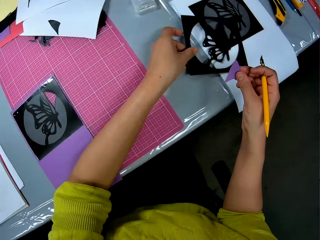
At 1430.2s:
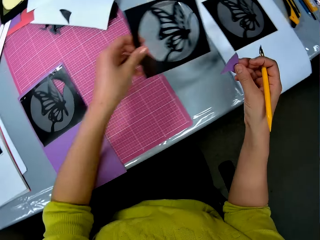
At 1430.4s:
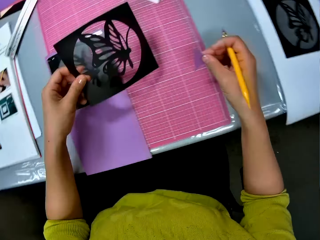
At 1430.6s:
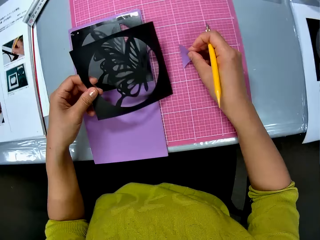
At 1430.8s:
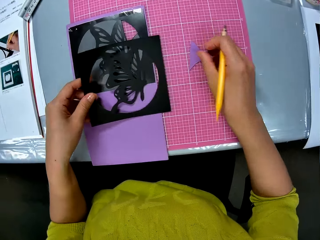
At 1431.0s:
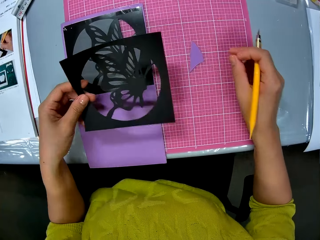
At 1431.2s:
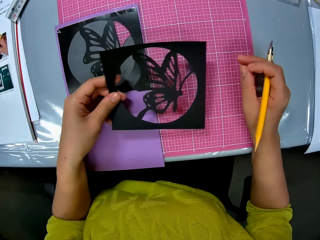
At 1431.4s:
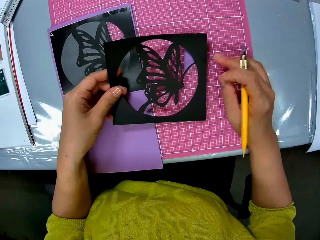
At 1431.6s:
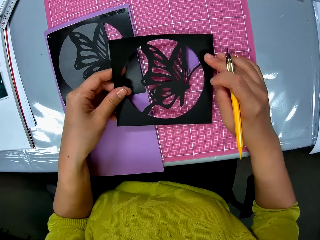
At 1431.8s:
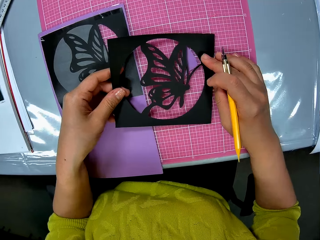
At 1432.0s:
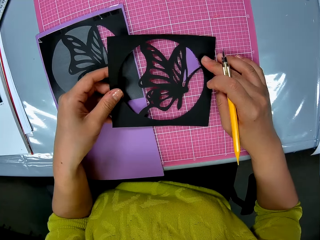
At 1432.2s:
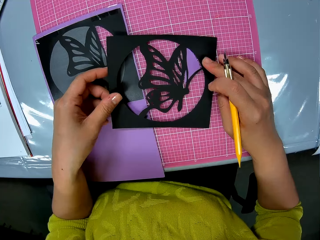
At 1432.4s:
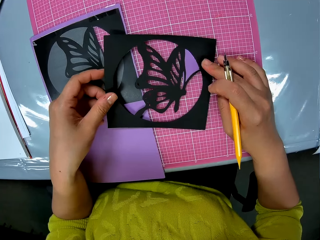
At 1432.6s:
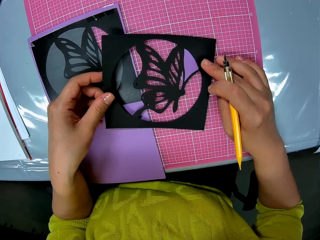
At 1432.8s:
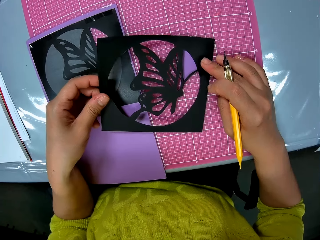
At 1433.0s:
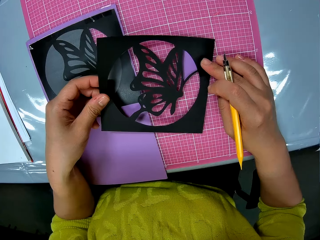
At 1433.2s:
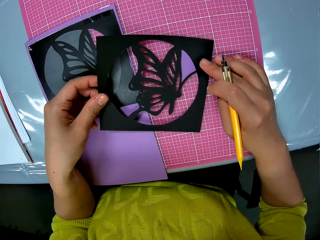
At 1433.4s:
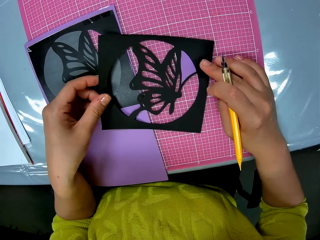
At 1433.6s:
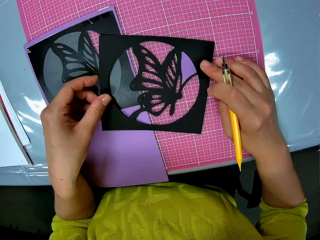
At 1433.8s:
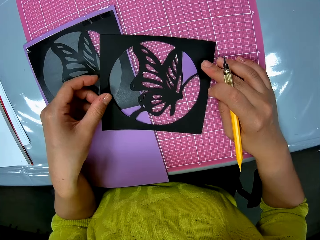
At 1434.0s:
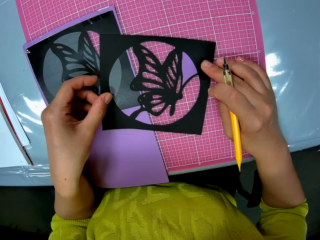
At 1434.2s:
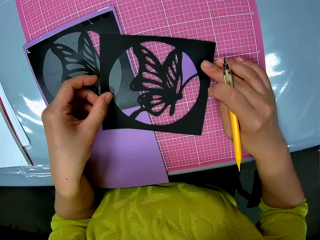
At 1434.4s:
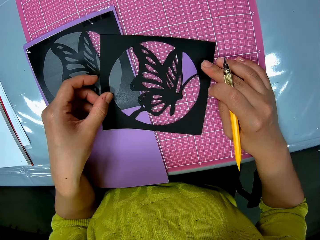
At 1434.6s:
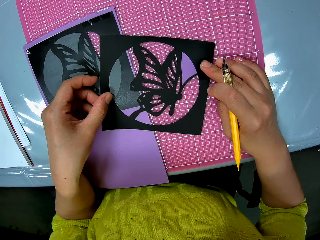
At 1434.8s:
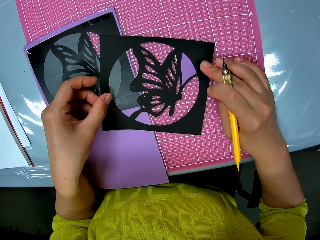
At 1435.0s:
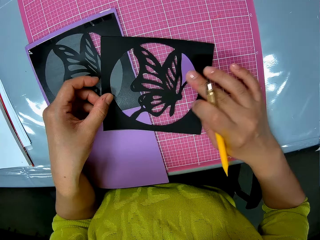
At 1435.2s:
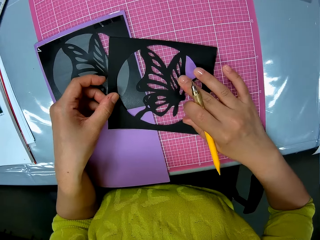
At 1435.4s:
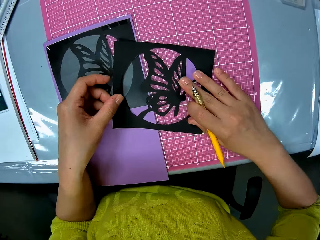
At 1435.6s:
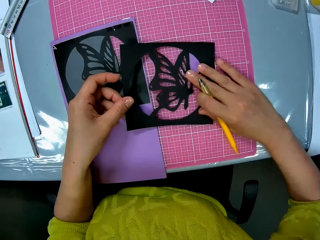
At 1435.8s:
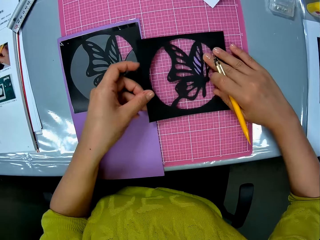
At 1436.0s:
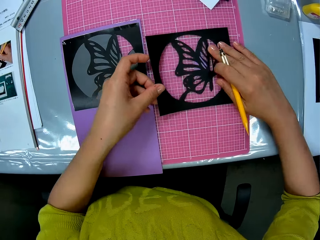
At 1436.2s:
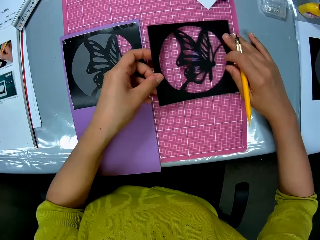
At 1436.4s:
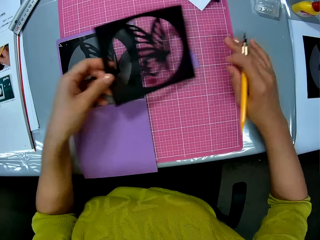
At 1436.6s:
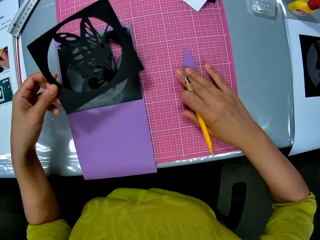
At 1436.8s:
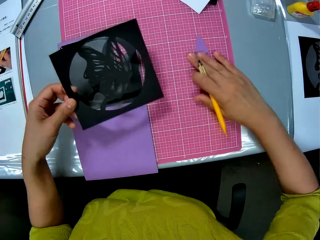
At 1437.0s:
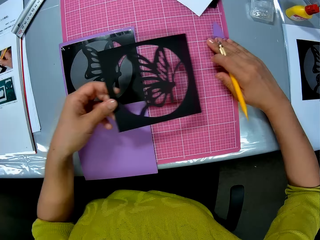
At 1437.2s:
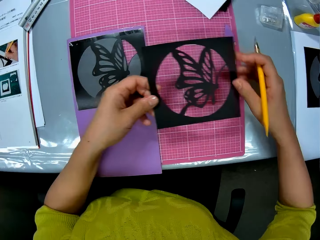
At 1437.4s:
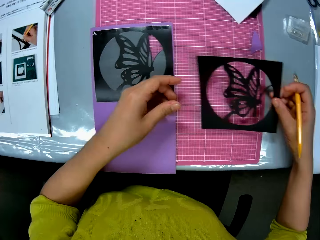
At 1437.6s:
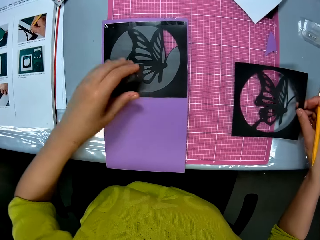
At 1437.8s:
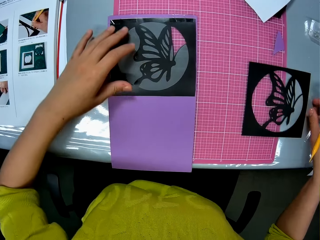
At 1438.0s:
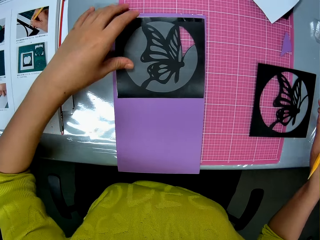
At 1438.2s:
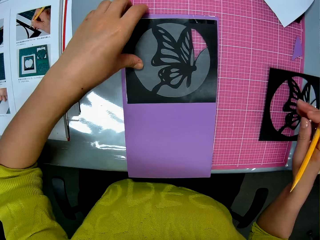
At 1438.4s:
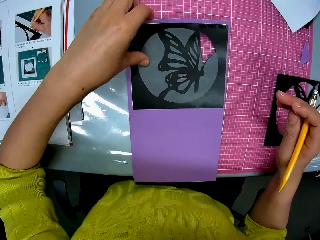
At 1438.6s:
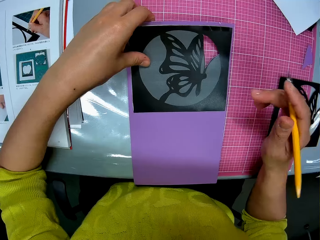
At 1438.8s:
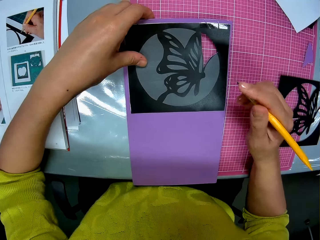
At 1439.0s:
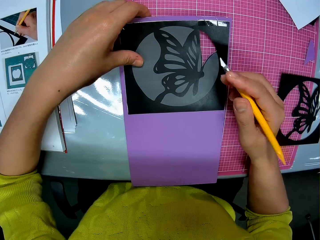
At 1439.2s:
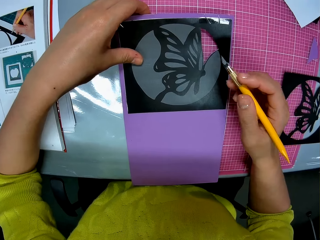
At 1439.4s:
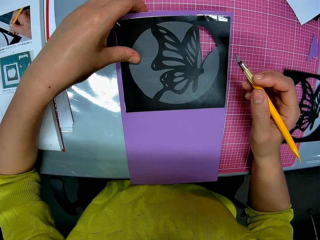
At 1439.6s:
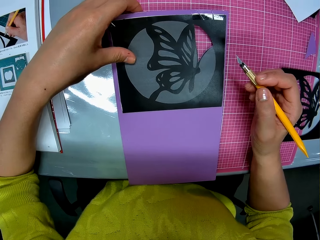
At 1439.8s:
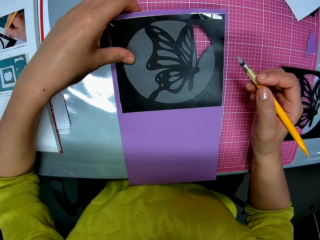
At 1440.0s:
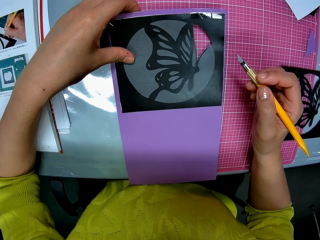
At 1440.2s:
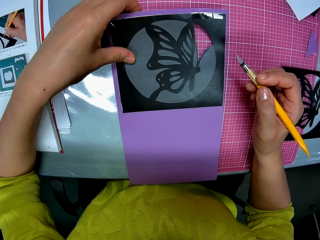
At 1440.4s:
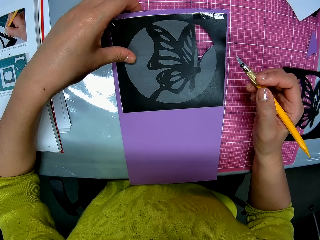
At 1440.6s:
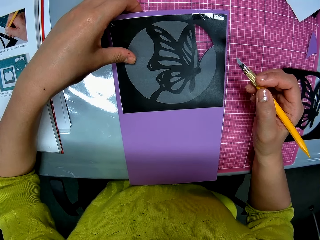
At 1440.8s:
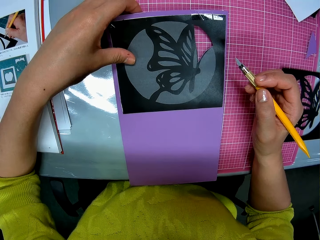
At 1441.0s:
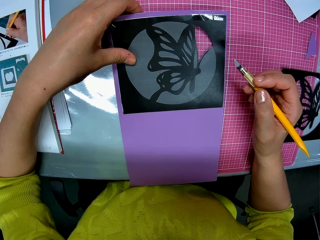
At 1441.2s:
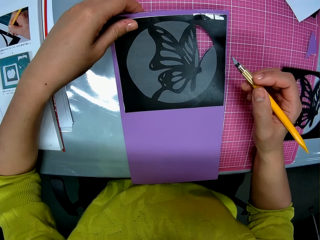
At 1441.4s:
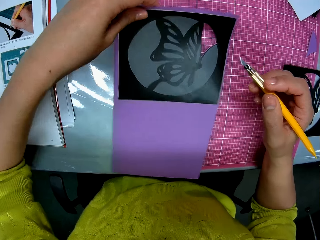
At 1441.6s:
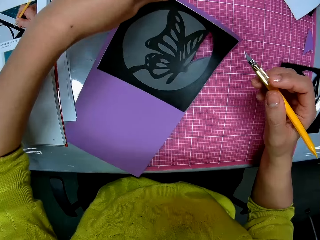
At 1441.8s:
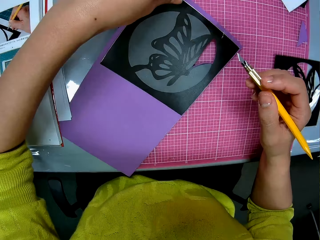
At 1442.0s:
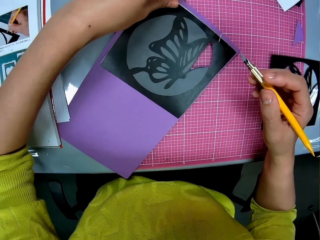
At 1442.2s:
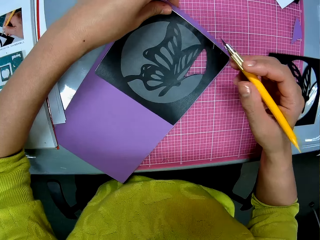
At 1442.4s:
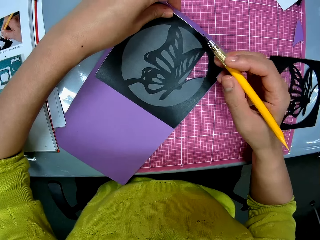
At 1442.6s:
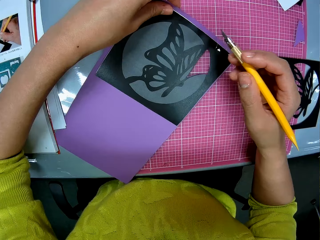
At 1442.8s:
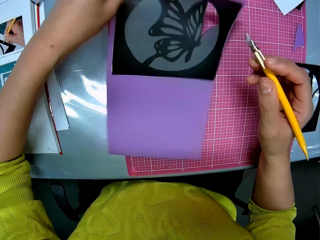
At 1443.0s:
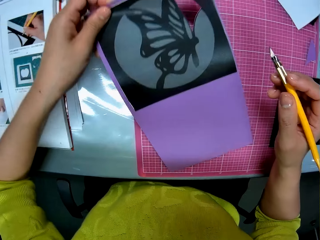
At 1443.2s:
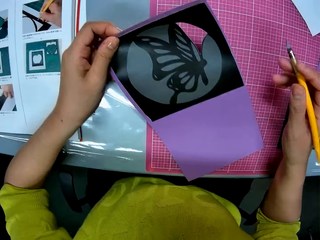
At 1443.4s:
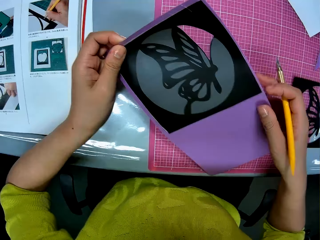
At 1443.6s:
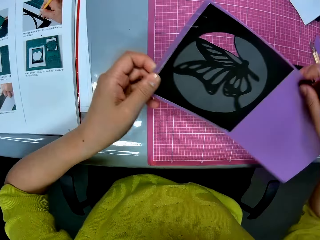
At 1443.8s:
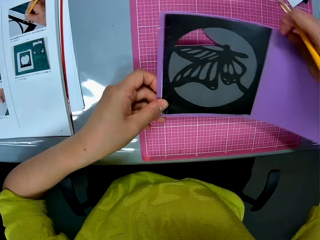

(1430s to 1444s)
The camera wearer picks up a craft piece or paper craft from a craft paper on the table. He moves the craft close to the craft paper on the cutting sheet. He places the second craft on the cutting sheet. He places the craft piece close to the craft on the cutting sheet. He adjusts the cut card stock with the paper craft. He moves aside the craft piece and the craft on the cutting sheet. He picks up the paper craft. He moves aside the craft on the cutting sheet. He places the craft piece on the cutting sheet and the table. He adjusts the card stock. He places his right hand on the craft paper on the cutting sheet. He turns the craft paper on the cutting sheet.

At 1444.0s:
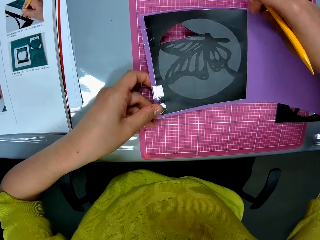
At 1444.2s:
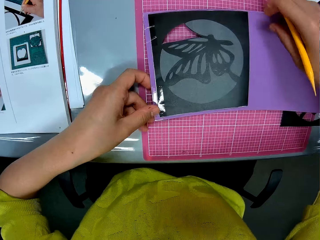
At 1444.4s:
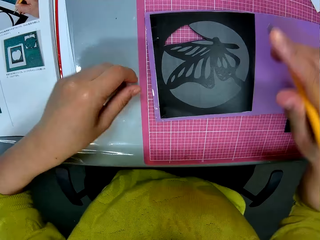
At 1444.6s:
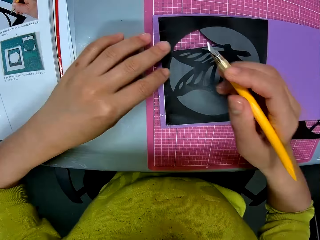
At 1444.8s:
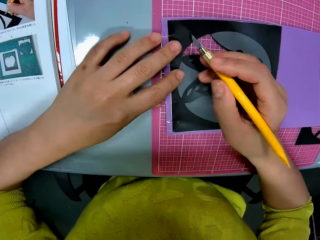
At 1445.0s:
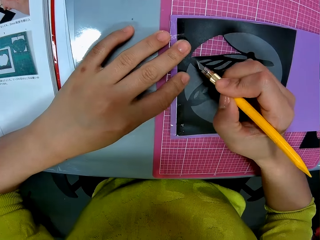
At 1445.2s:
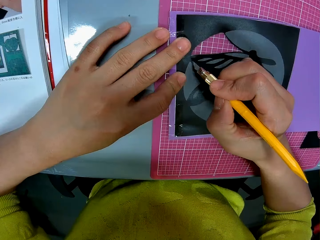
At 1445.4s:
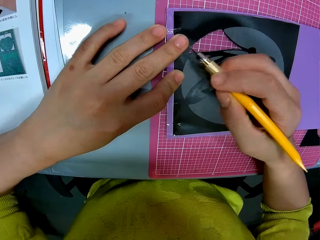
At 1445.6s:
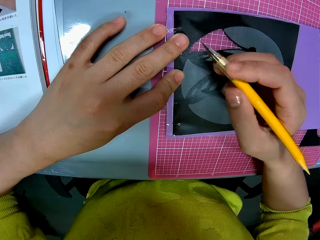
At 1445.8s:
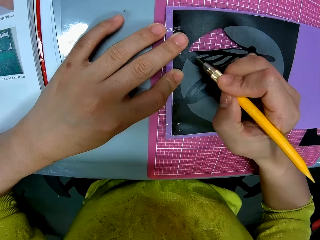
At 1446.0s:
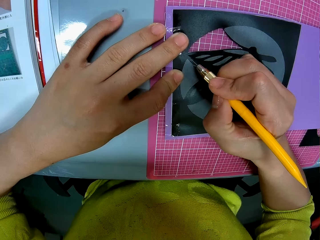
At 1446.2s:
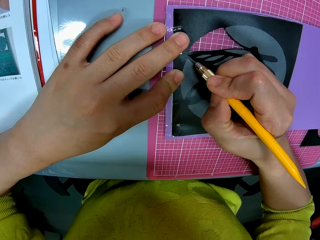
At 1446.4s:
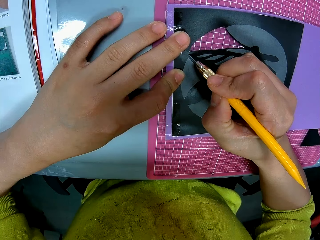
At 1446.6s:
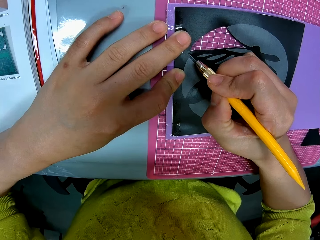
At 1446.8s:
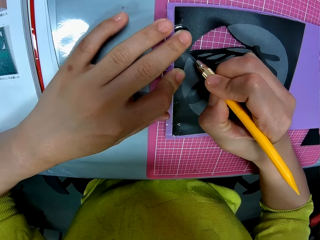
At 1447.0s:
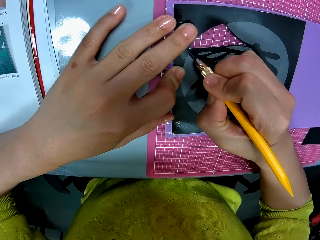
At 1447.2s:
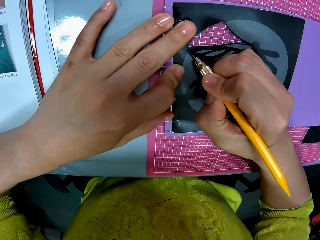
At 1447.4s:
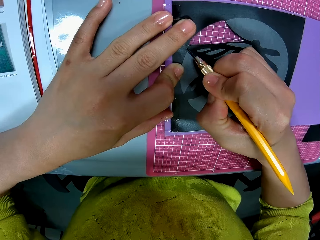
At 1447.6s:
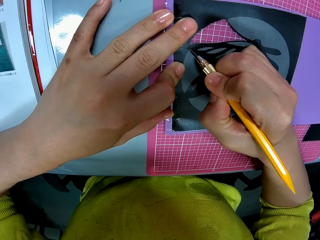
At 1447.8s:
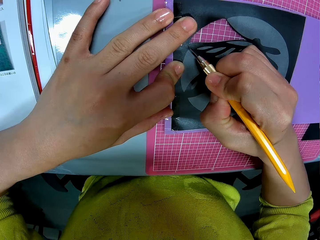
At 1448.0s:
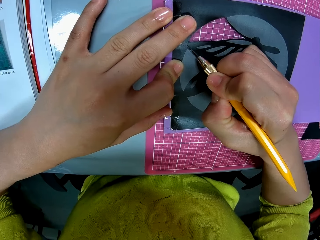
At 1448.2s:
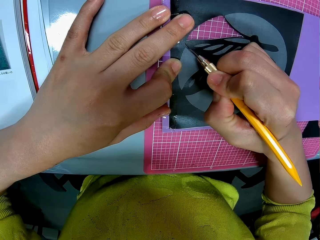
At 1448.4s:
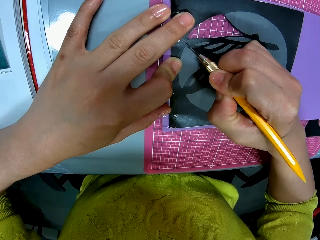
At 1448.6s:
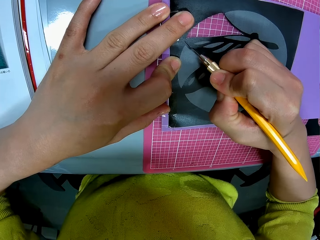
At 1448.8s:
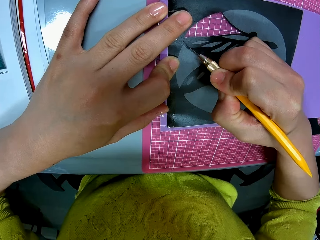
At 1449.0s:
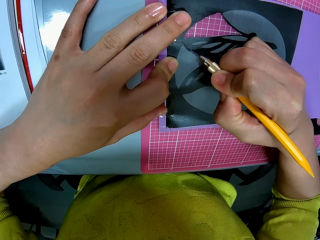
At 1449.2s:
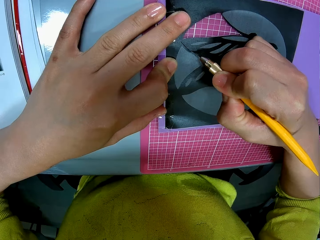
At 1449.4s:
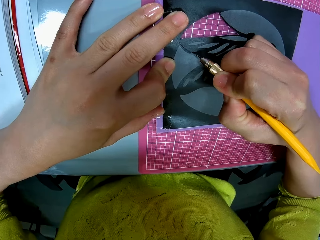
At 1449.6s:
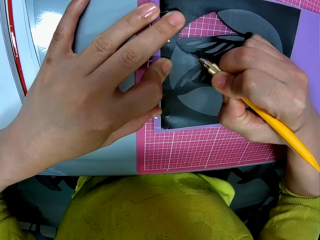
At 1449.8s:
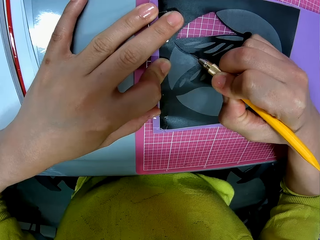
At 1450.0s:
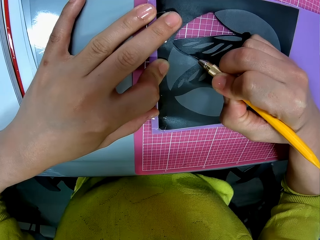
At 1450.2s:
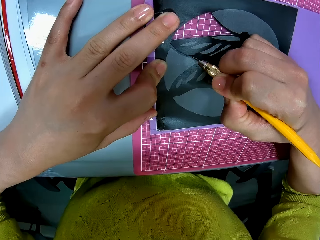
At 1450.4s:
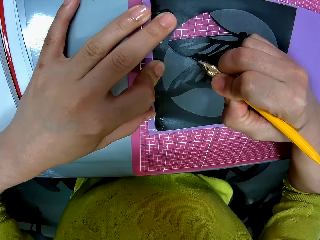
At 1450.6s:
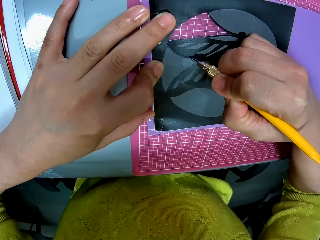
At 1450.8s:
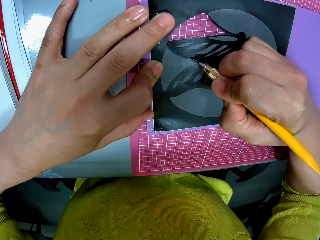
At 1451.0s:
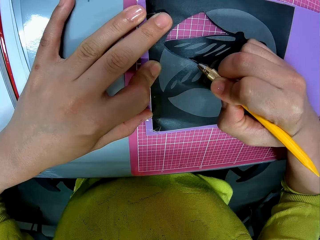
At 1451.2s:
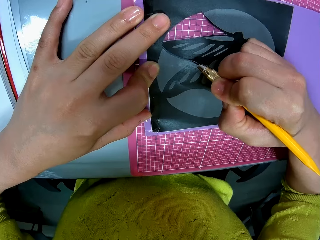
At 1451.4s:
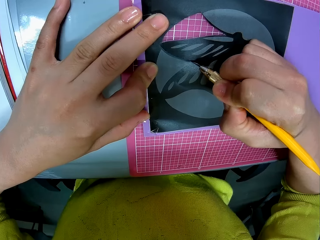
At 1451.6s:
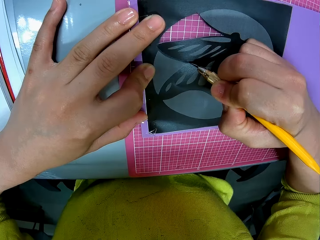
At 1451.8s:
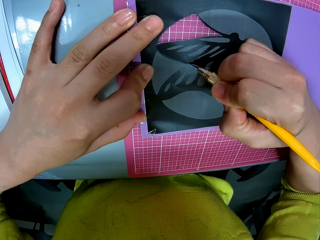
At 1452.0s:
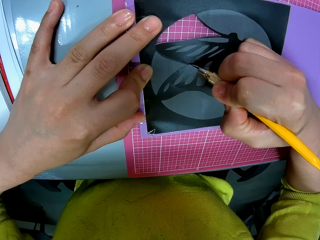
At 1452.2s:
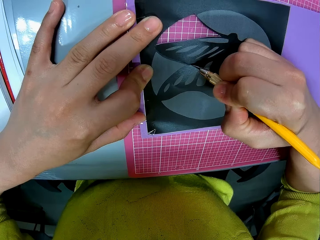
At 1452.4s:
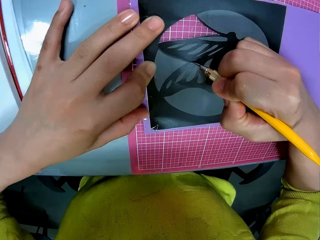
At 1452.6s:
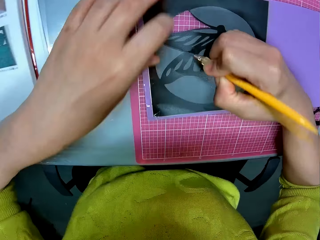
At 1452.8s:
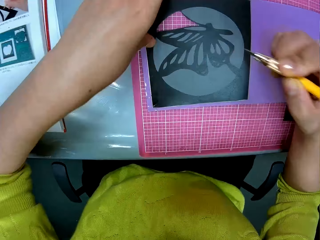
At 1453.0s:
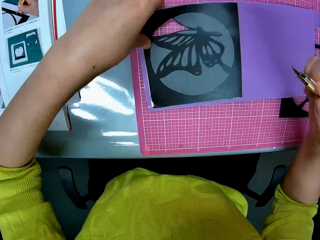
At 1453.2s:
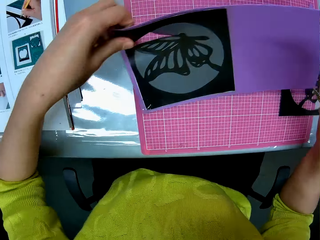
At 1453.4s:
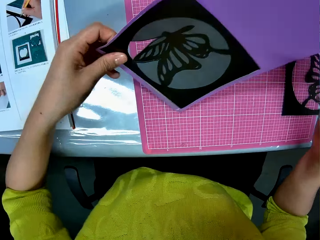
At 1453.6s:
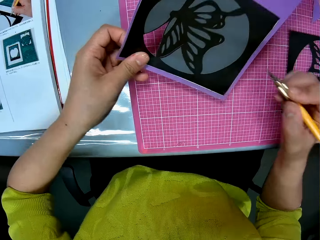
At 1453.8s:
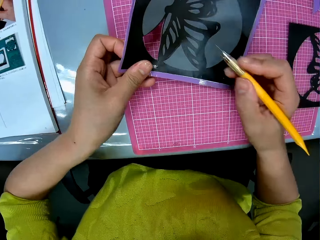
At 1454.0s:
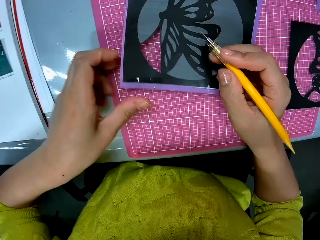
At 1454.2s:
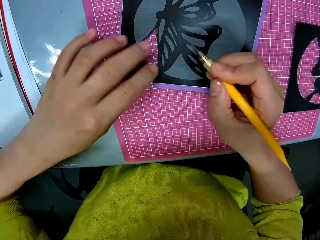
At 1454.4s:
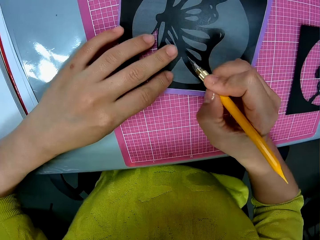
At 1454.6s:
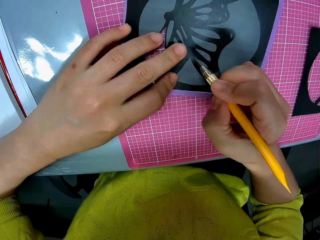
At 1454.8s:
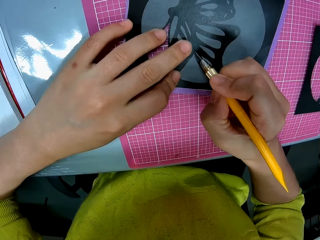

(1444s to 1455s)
The camera wearer cuts a craft on the craft paper with the pen cutter. They turn the craft paper on the cutting sheet.
